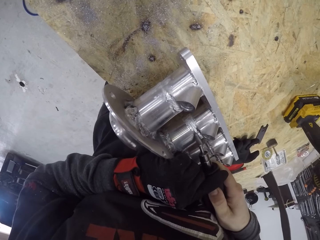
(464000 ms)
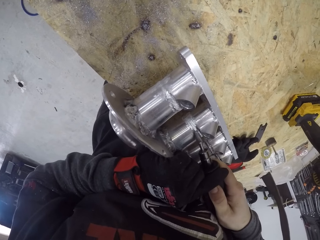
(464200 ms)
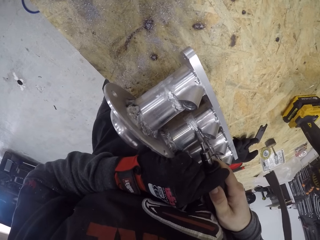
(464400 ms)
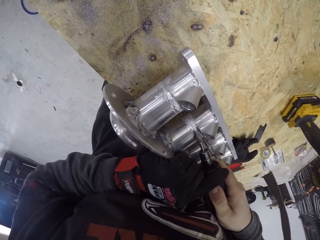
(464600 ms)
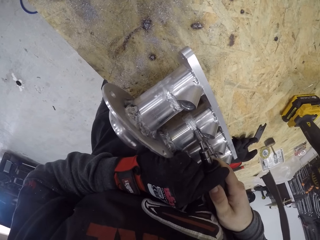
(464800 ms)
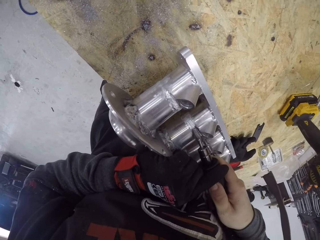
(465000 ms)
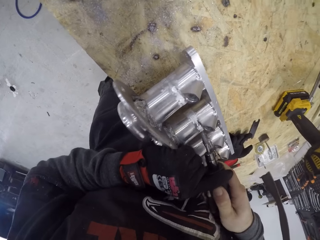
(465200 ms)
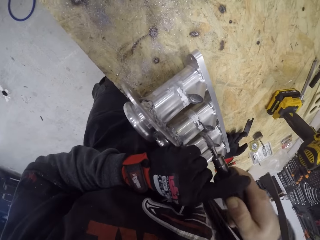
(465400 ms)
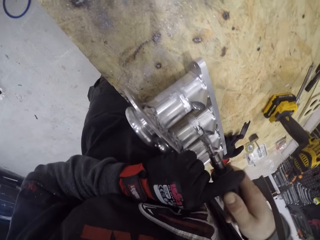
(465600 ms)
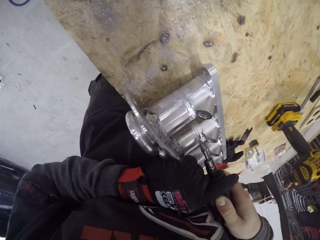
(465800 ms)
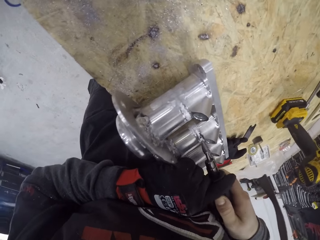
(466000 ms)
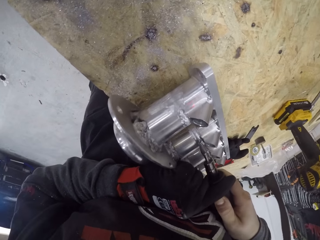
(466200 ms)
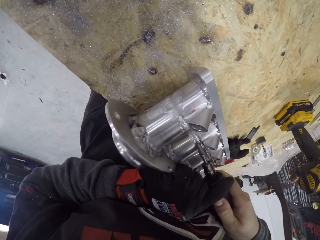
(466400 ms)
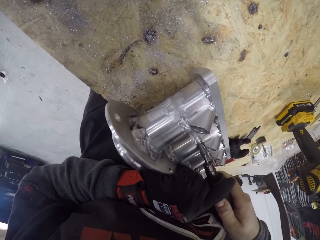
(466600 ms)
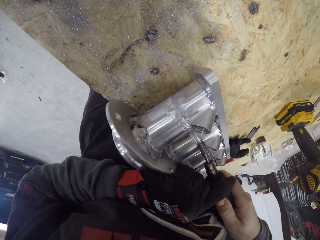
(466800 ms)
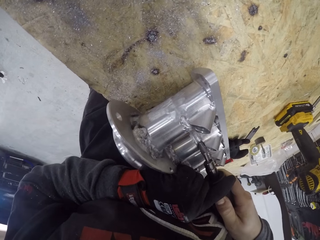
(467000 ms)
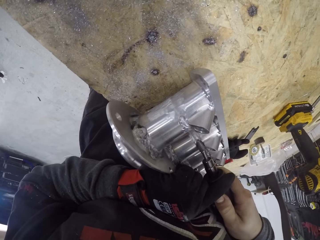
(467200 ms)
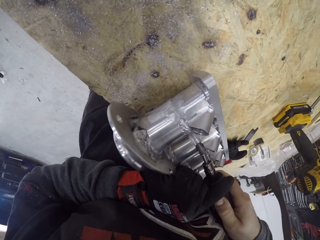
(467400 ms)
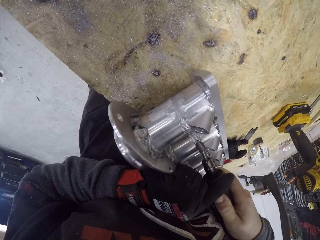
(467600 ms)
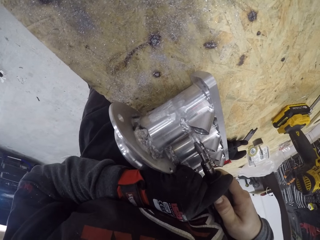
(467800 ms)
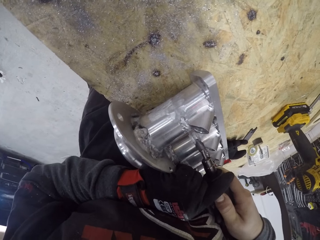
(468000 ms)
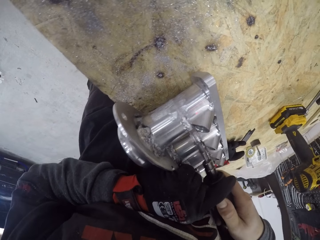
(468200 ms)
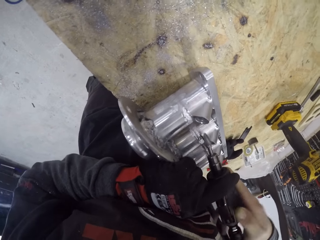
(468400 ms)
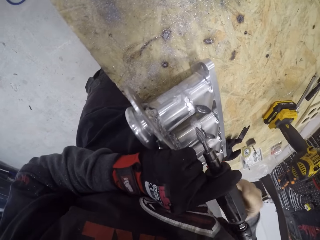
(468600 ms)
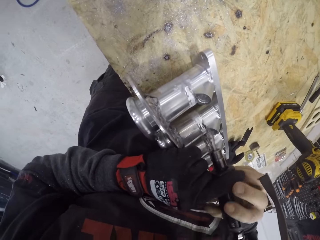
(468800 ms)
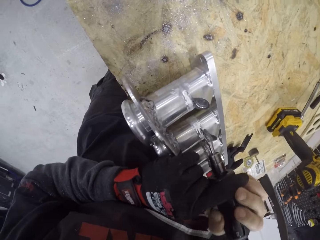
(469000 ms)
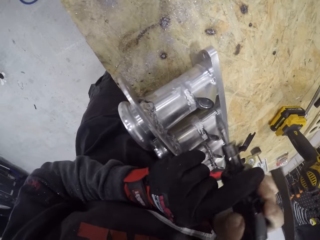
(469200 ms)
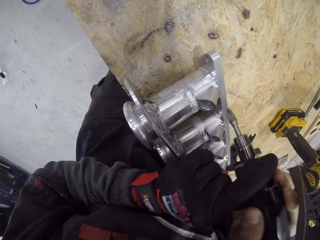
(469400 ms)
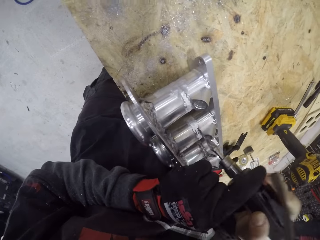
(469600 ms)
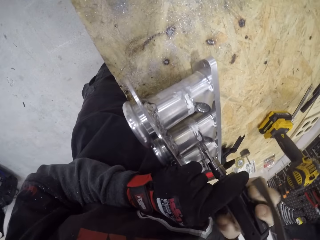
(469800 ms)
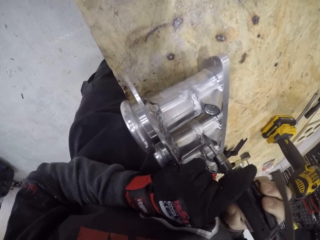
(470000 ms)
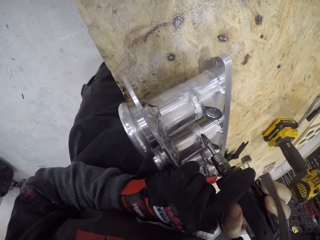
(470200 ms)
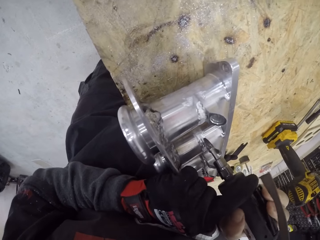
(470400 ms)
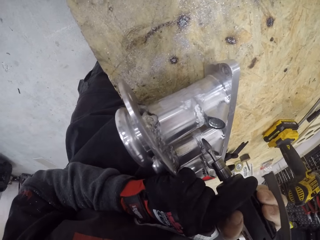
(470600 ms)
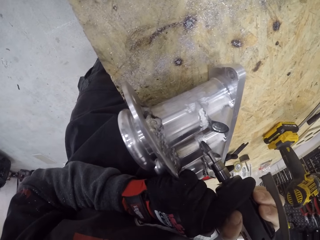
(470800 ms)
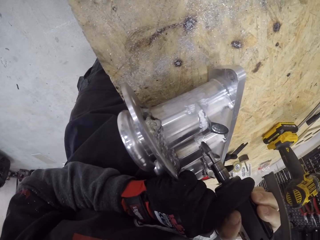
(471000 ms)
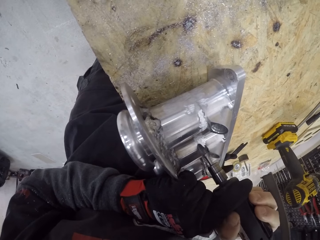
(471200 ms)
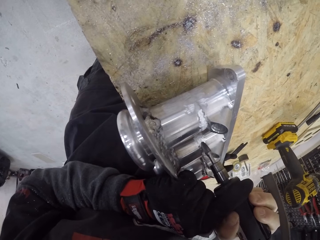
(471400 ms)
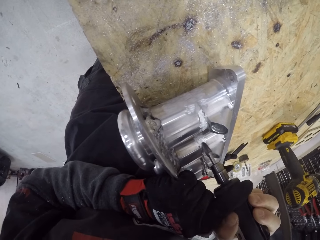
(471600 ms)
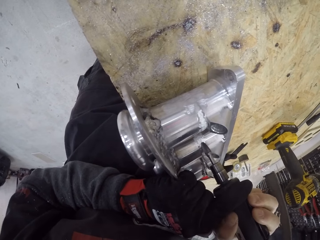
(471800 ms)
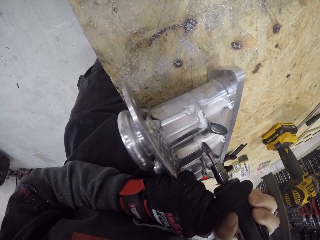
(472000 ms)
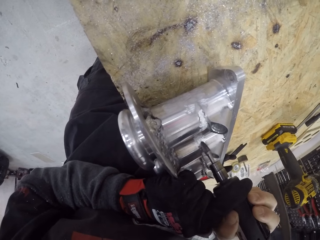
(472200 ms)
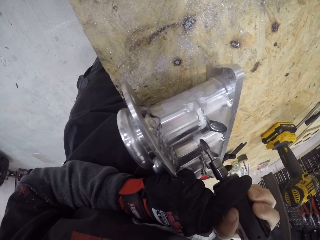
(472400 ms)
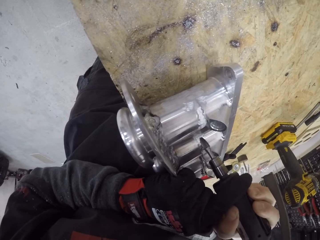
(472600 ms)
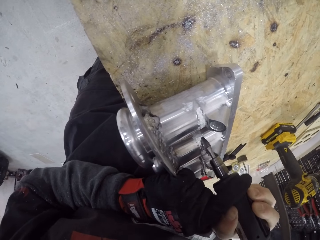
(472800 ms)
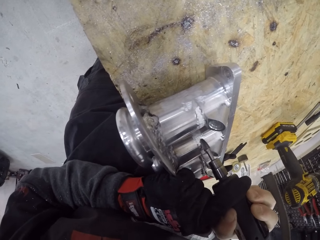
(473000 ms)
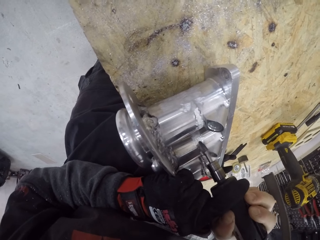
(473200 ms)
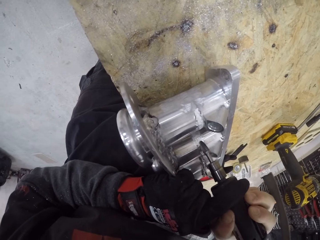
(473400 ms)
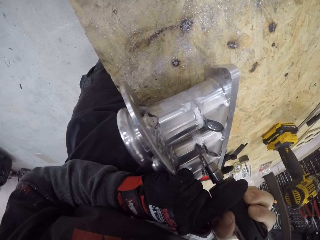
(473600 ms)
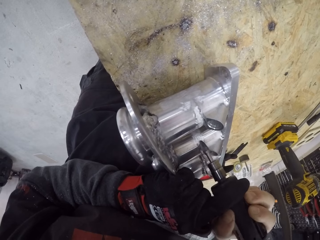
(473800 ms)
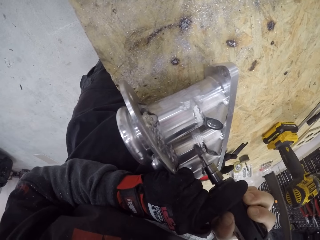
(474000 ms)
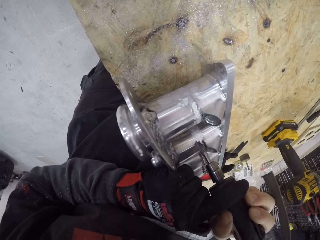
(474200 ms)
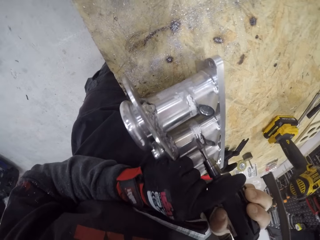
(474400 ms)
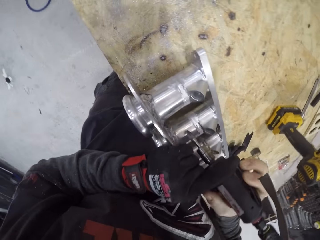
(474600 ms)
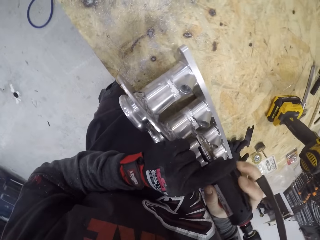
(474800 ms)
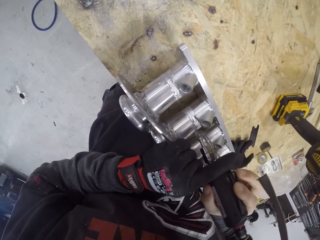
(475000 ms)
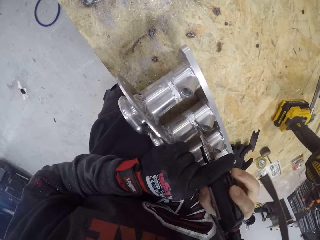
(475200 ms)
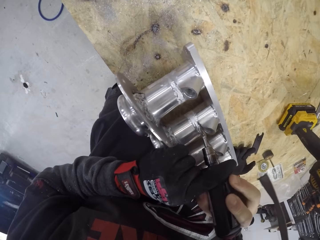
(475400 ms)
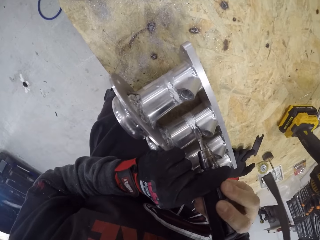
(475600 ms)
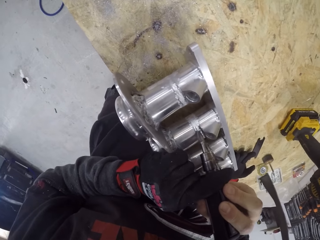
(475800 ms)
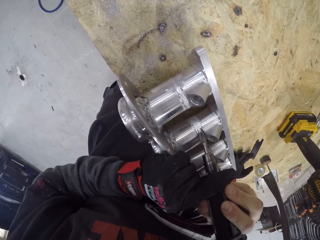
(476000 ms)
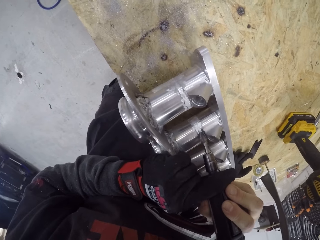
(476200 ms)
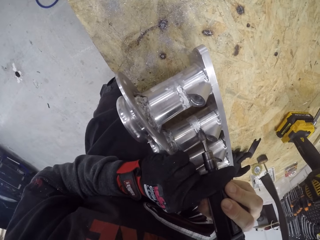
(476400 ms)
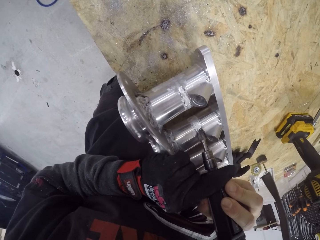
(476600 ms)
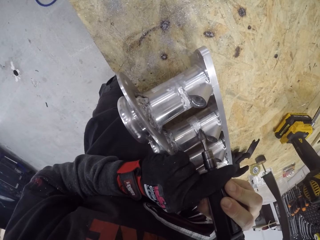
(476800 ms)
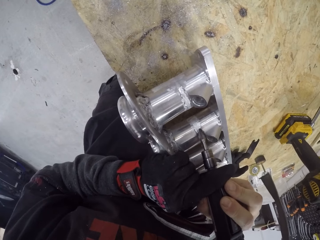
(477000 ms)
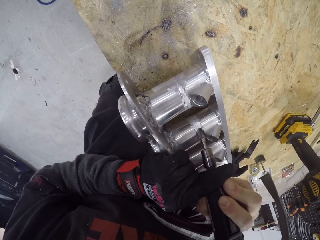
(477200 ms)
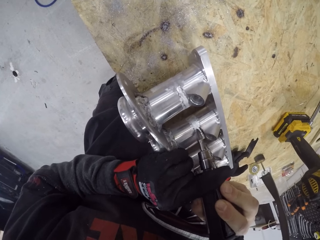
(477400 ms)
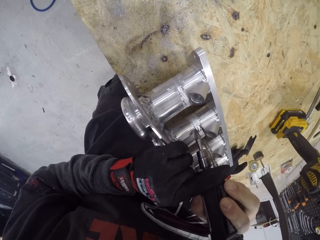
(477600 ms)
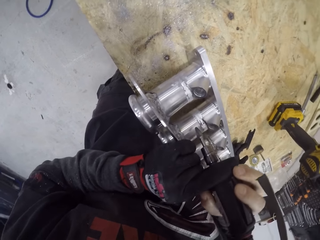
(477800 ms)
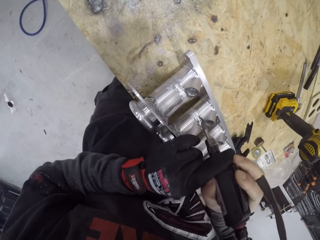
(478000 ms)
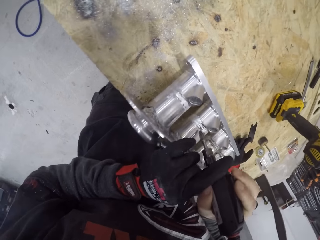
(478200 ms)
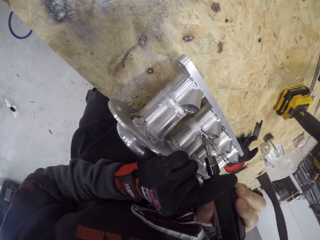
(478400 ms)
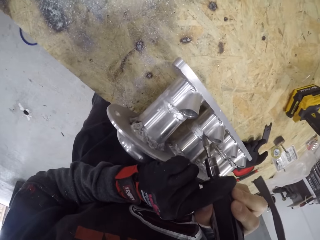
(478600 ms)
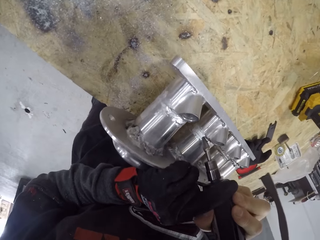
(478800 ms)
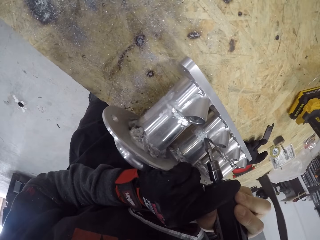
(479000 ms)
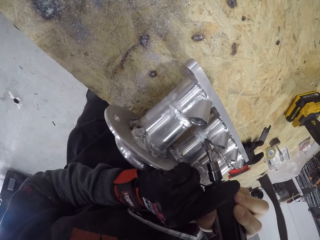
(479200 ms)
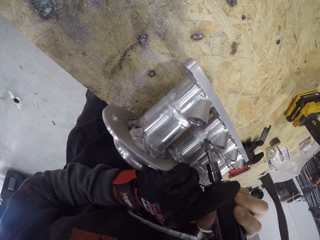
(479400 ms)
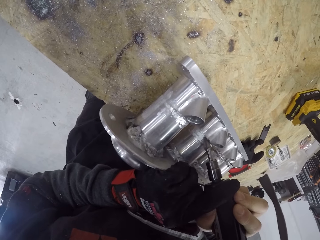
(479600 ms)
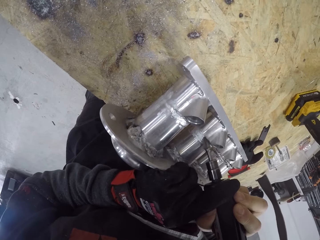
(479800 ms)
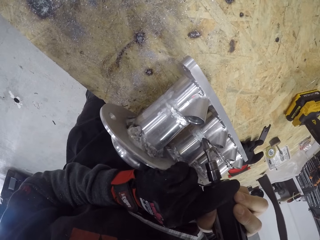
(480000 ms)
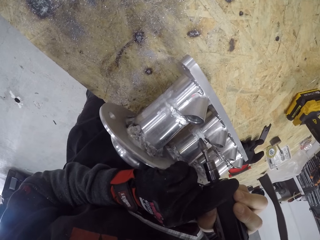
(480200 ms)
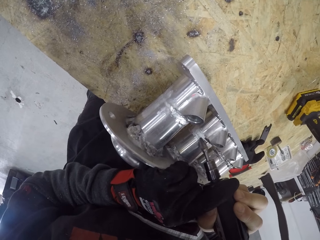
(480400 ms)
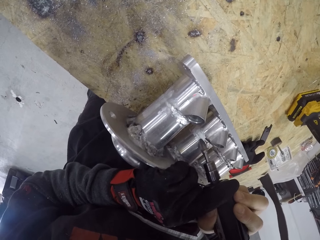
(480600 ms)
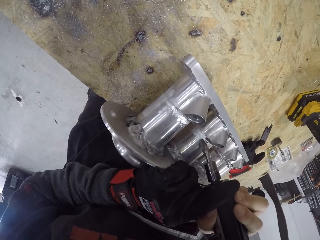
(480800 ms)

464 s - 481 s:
The camera wearer adjusts the die grinder or soldering iron with his hands. He smoothens the side of the metal part or piston cylinder with the die grinder. He adjusts the die grinder with his hands. He smoothens another side of the metal part with the die grinder. He moves the soldering iron. He polishes the piston cylinder with the soldering iron.

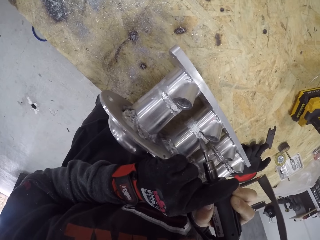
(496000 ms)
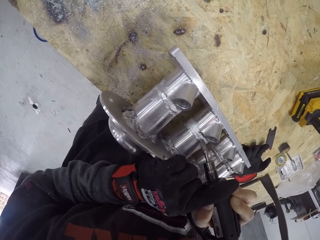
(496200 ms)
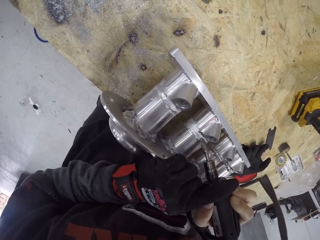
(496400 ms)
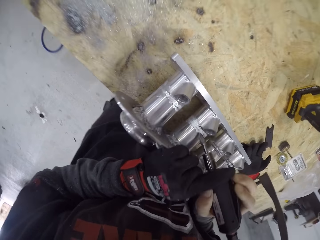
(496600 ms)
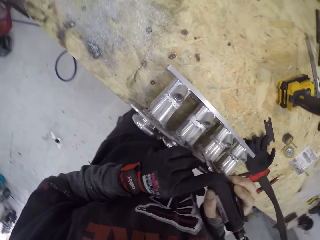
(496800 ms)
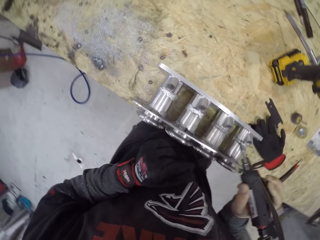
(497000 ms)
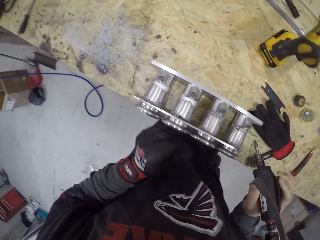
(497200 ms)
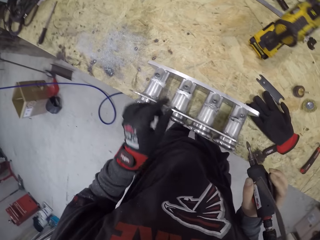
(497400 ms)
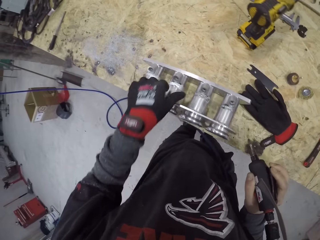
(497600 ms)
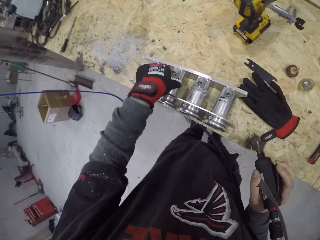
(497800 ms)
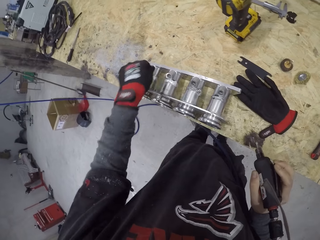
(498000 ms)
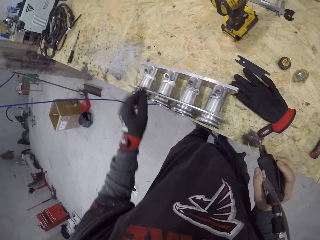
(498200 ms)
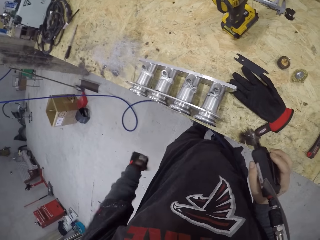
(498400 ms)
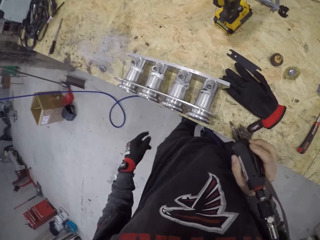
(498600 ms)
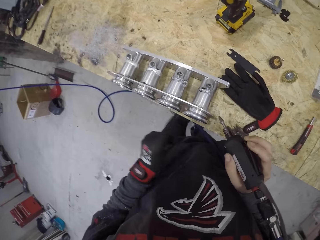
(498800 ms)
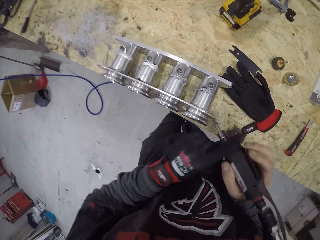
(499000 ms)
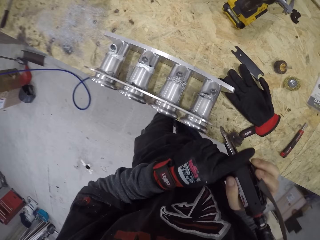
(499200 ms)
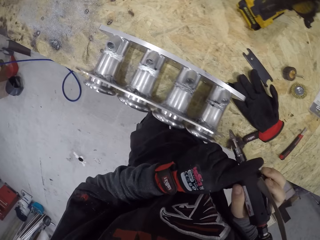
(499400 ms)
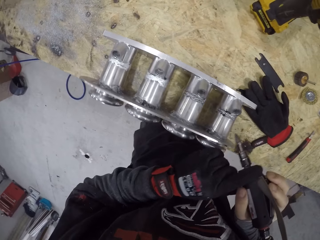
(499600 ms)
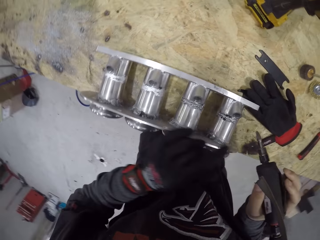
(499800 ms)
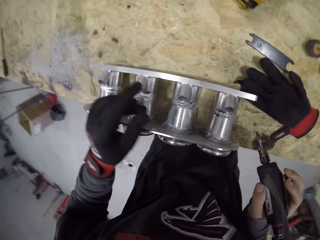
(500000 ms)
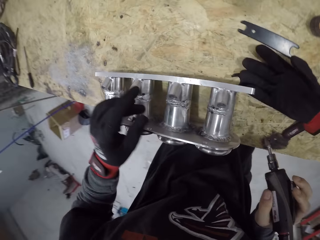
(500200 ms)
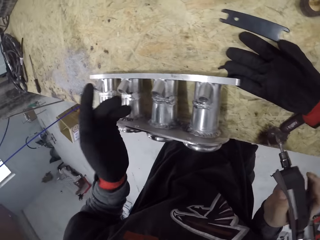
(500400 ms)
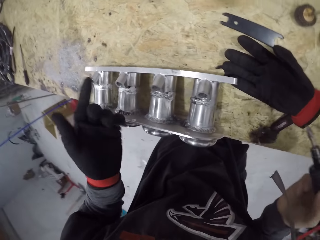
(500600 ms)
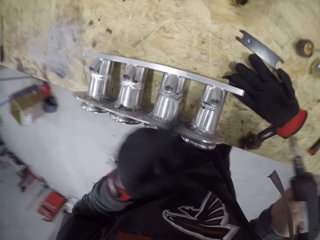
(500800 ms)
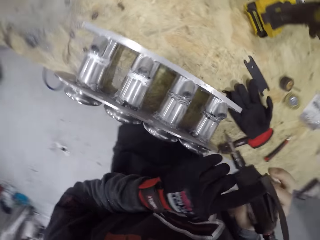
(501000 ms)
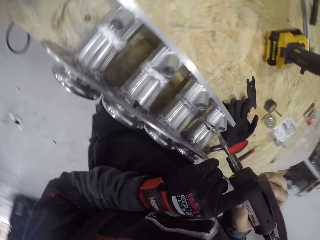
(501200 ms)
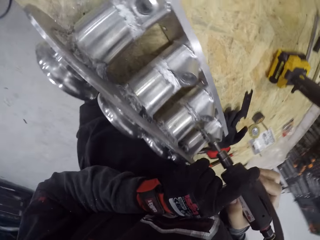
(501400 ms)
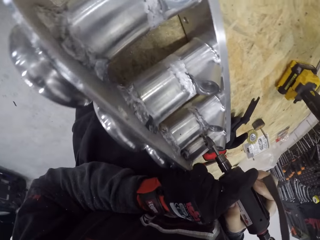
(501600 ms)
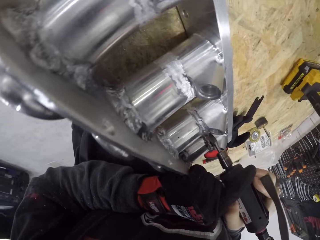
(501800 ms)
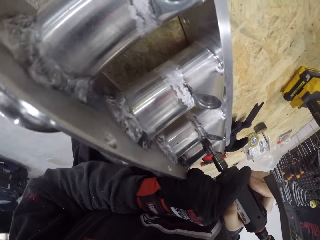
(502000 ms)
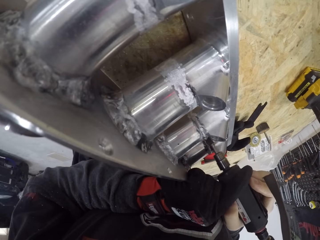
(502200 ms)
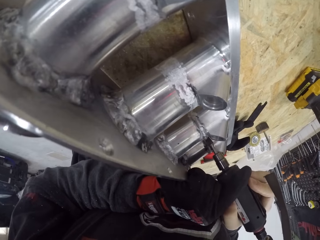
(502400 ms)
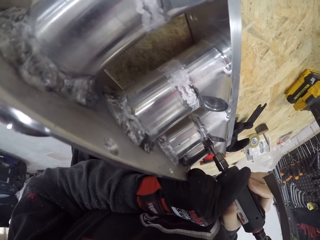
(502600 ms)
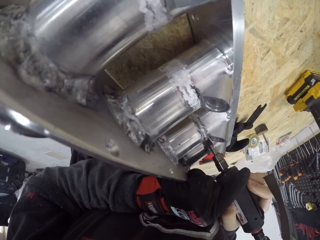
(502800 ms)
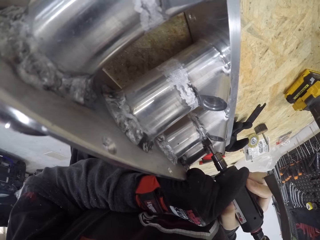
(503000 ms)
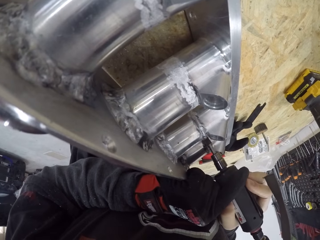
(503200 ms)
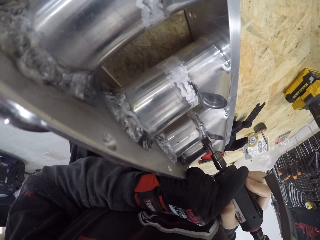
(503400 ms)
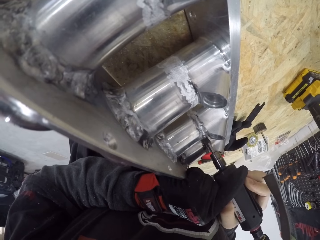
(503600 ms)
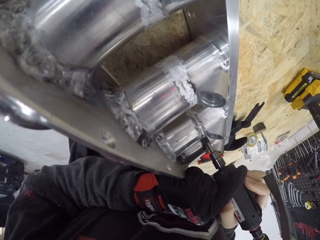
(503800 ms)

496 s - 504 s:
The camera wearer moves both hands. He wipes the piston cylinder with the left hand. He looks at the piston cylinder. He shakes his left hand. He holds the die grinder or soldering iron with both his hands. He looks at the piston cylinder. He moves the soldering iron. He waves his left hand in the air. He holds the die grinder with both his hands and smoothens another side of the metal part with the die grinder.
